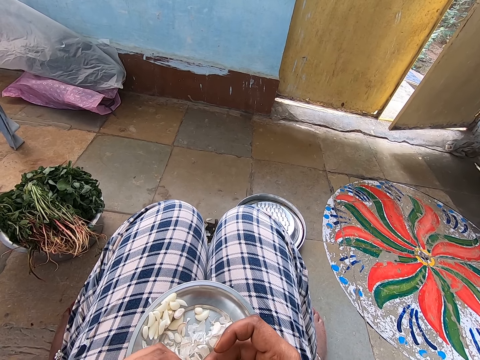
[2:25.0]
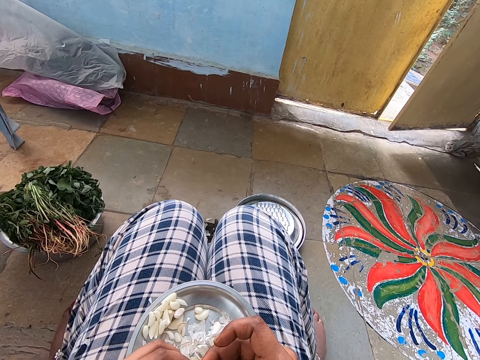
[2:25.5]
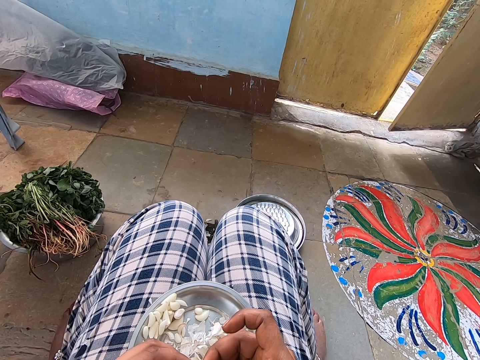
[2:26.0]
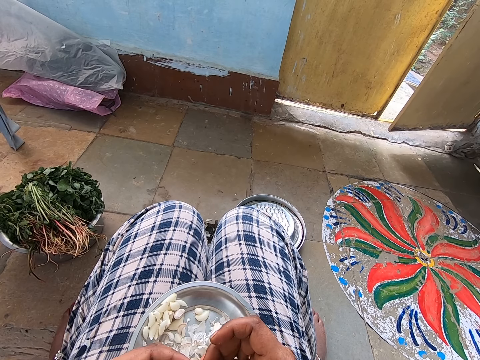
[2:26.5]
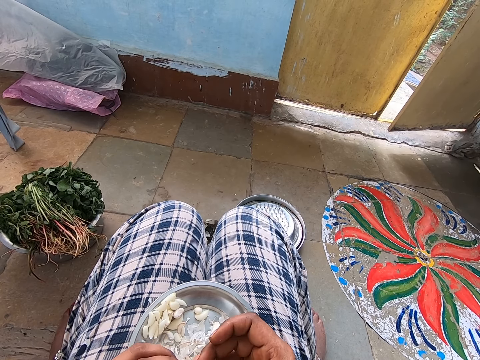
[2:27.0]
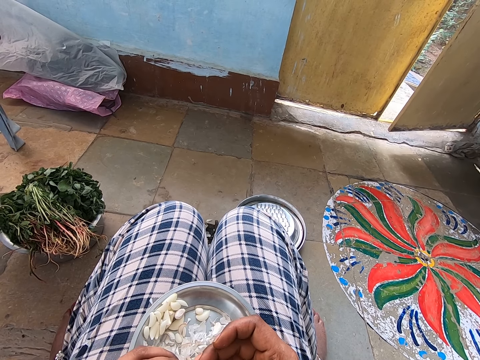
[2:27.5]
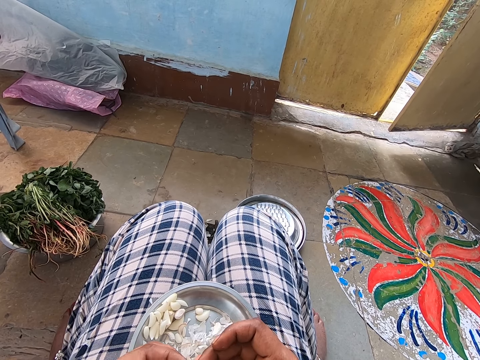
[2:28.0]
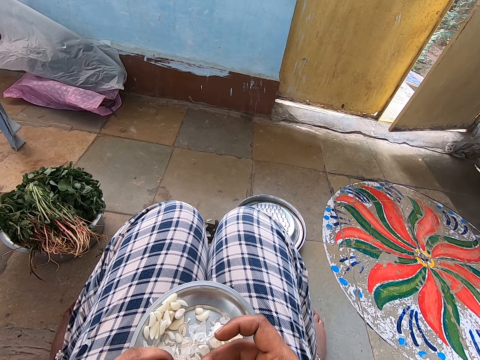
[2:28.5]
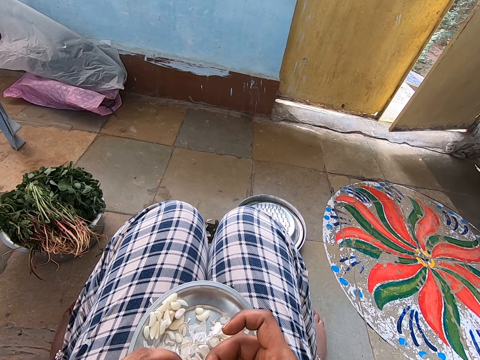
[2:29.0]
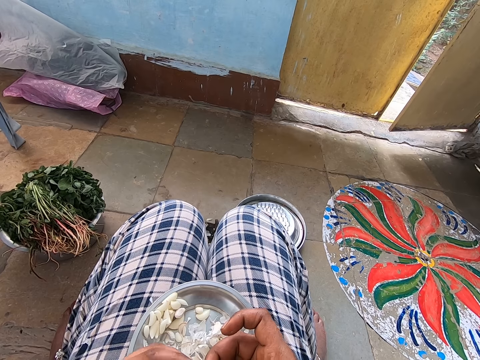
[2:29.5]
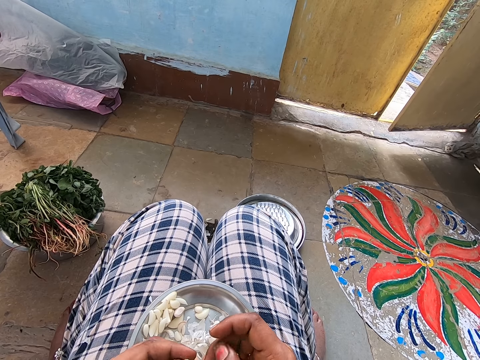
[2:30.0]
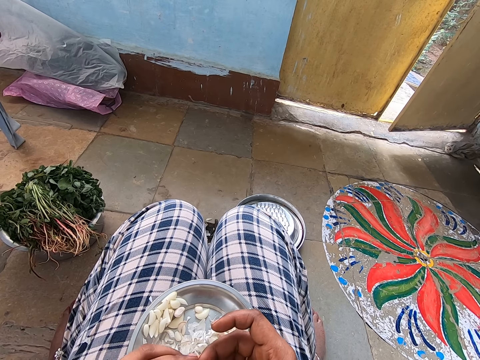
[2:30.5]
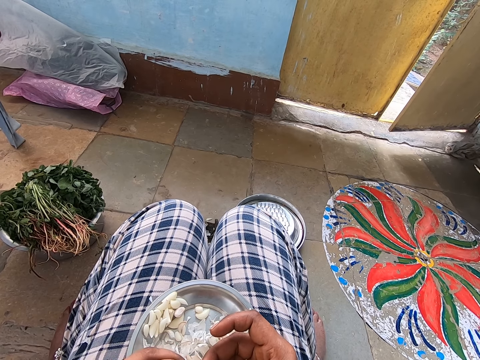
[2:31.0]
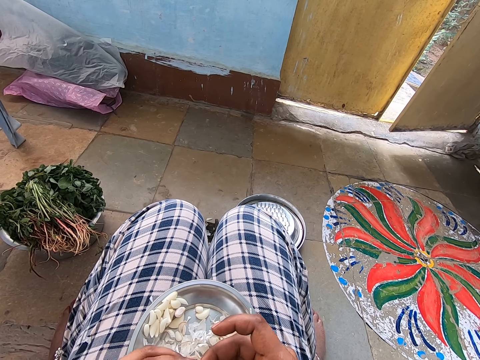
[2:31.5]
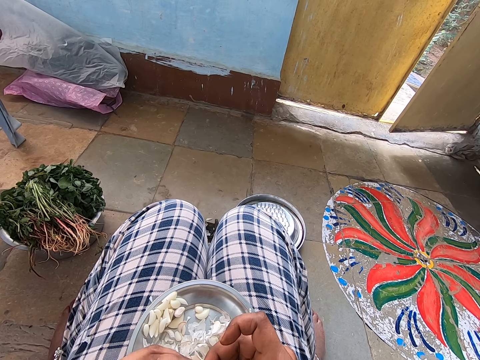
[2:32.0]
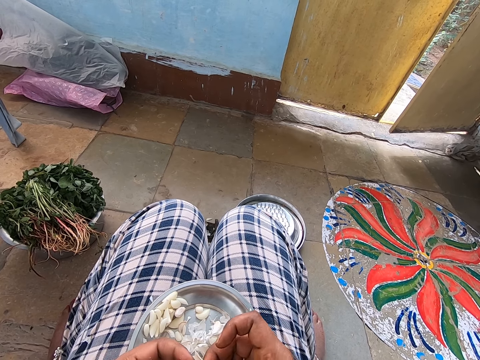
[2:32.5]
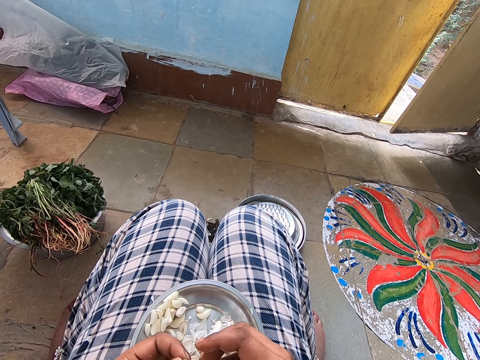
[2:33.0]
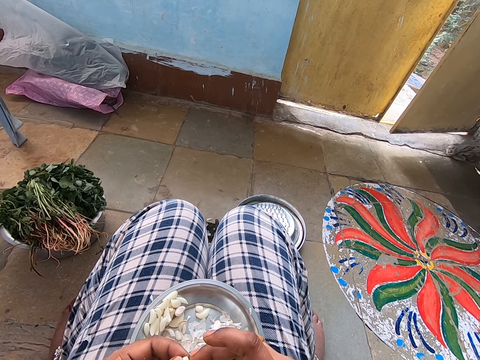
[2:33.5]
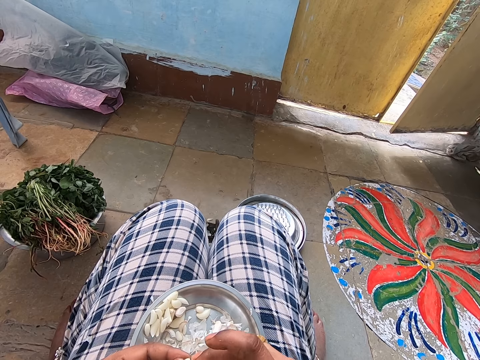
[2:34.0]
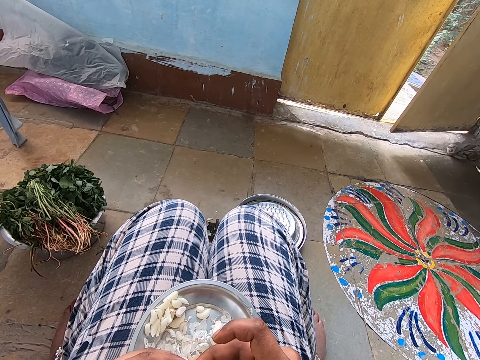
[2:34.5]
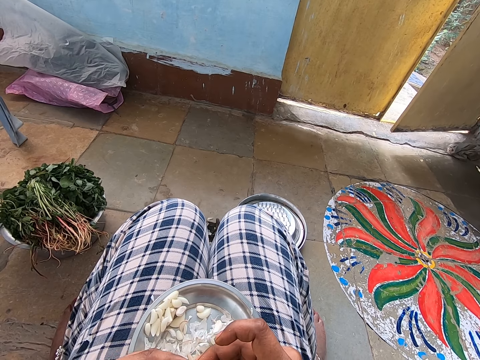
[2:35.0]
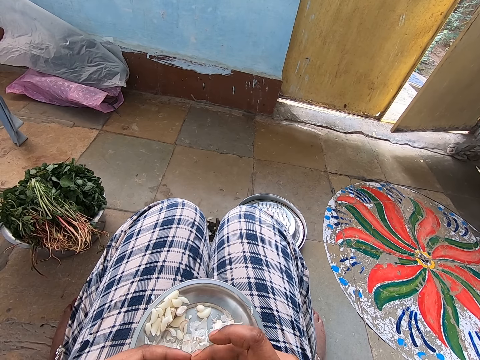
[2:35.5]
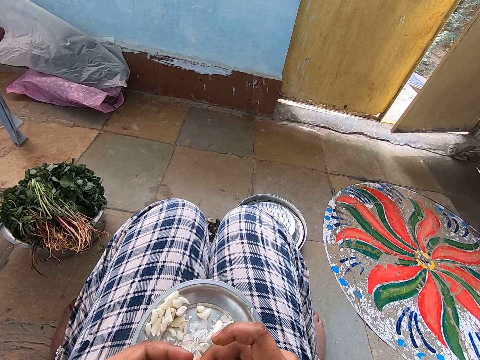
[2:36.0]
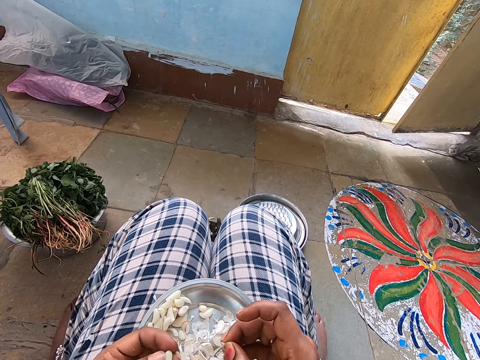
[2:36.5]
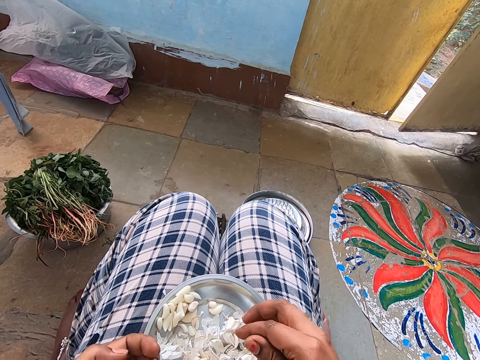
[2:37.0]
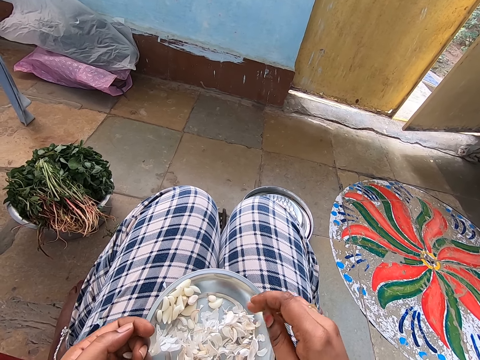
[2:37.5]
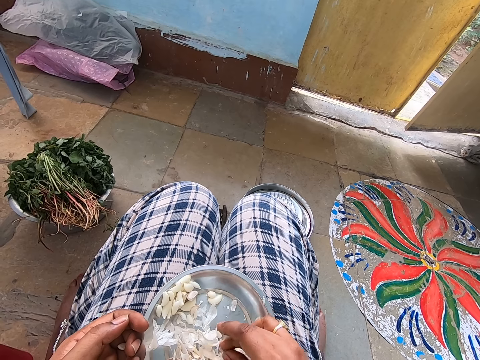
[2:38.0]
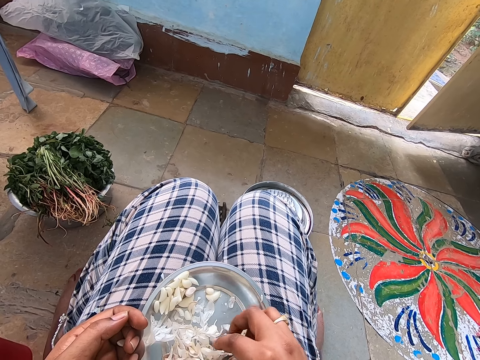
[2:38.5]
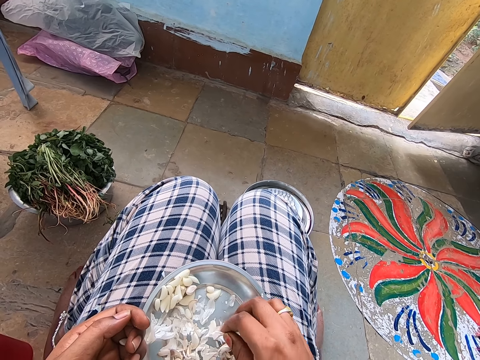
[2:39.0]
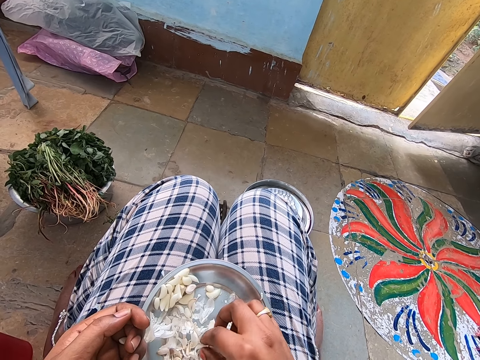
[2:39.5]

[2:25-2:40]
The camera wearer places garlic on the plate. They pick garlic.

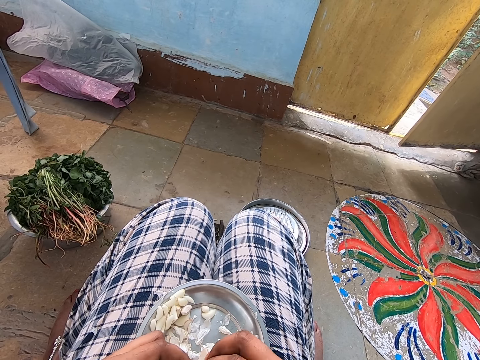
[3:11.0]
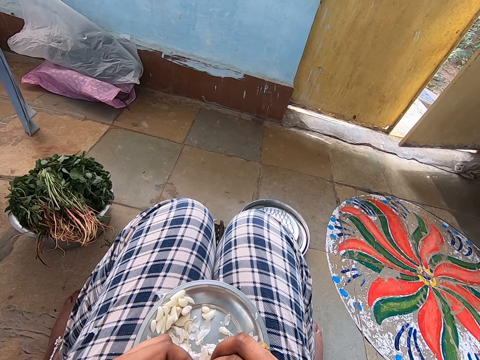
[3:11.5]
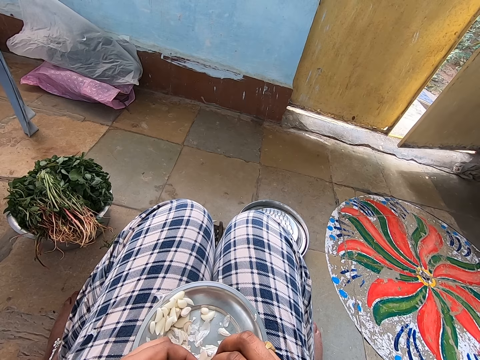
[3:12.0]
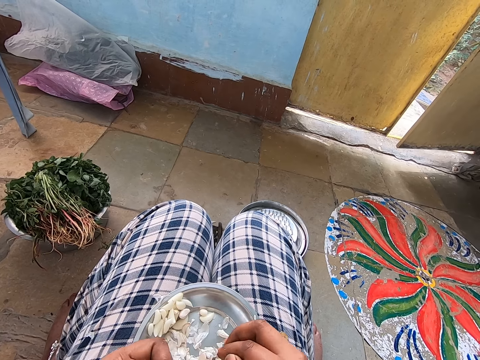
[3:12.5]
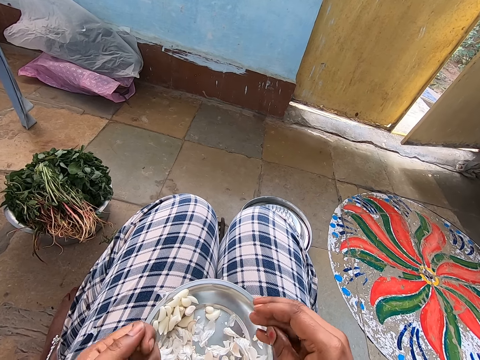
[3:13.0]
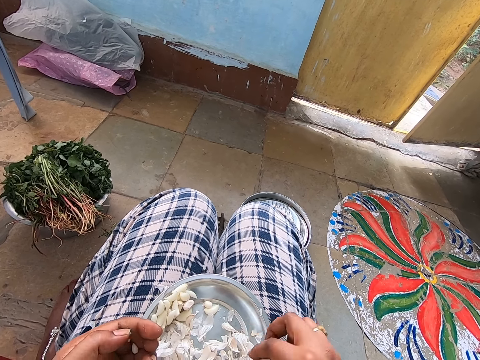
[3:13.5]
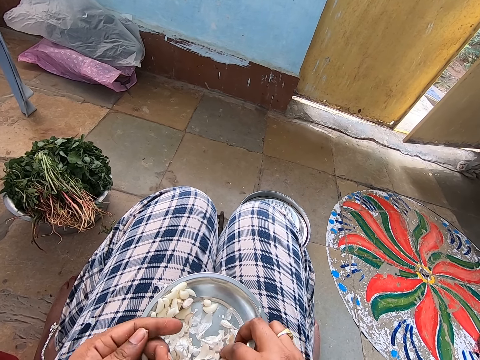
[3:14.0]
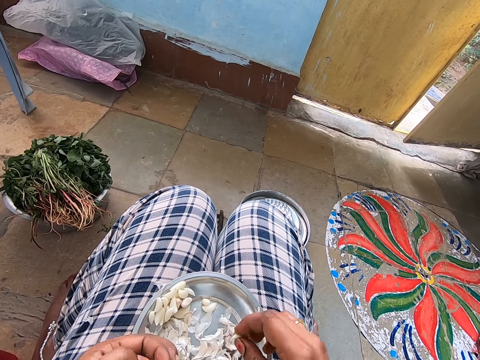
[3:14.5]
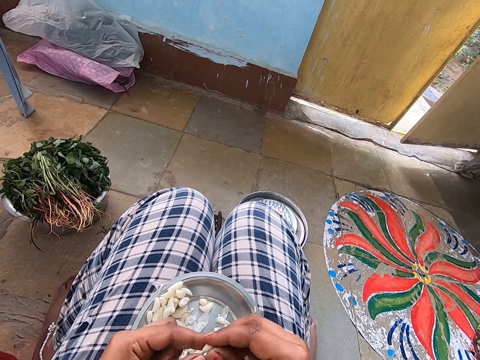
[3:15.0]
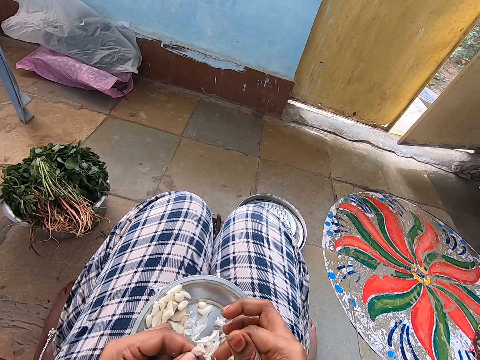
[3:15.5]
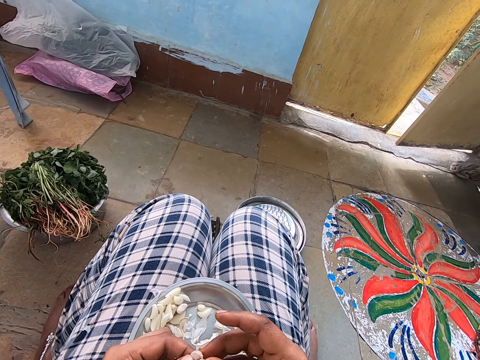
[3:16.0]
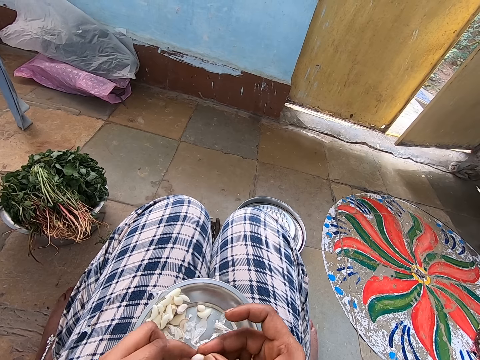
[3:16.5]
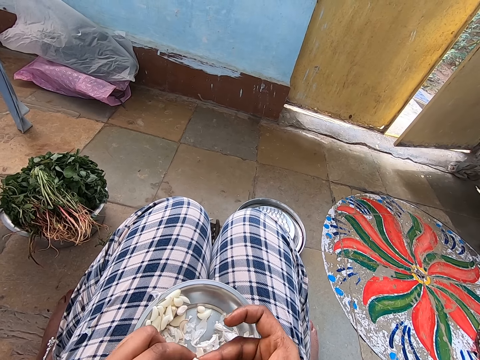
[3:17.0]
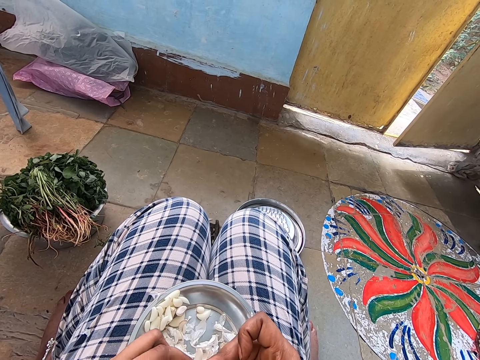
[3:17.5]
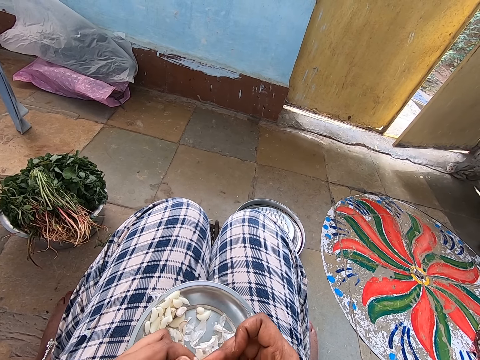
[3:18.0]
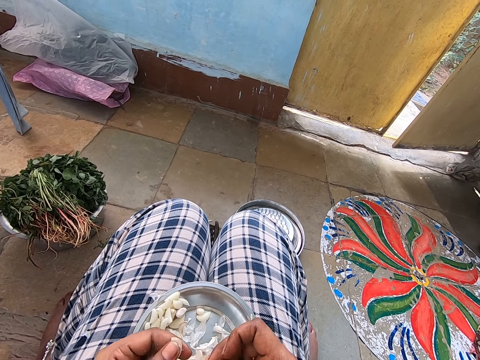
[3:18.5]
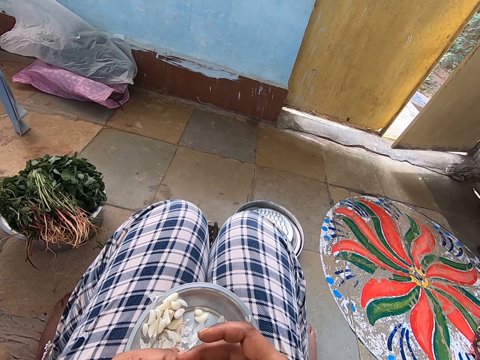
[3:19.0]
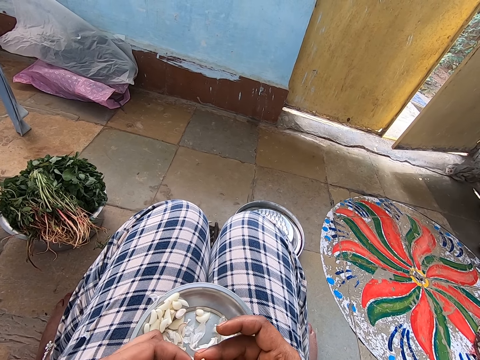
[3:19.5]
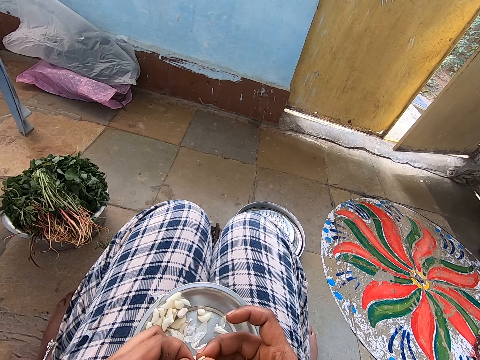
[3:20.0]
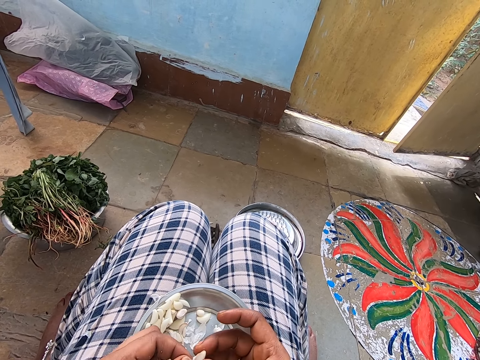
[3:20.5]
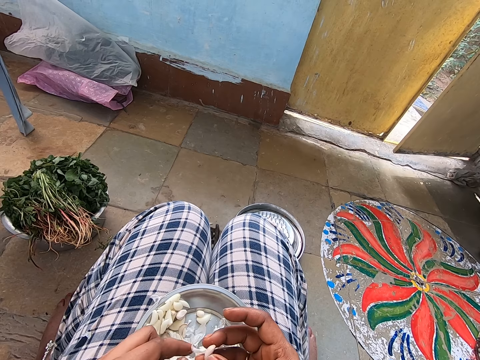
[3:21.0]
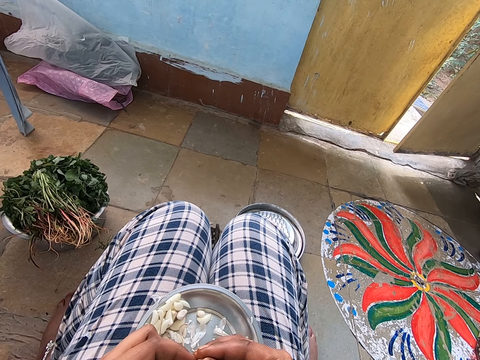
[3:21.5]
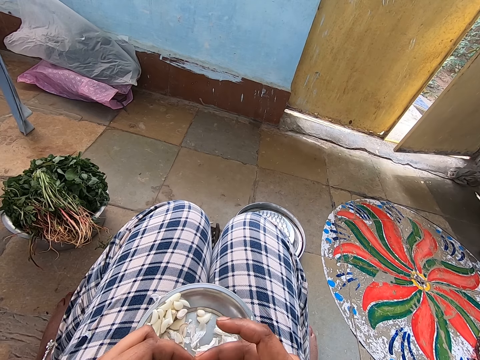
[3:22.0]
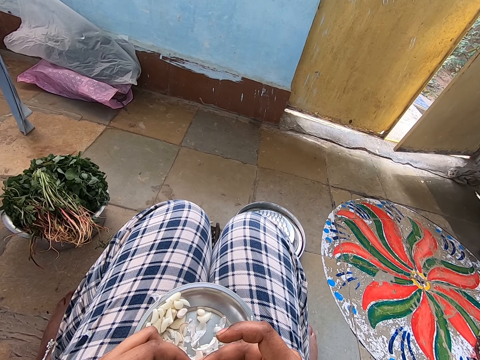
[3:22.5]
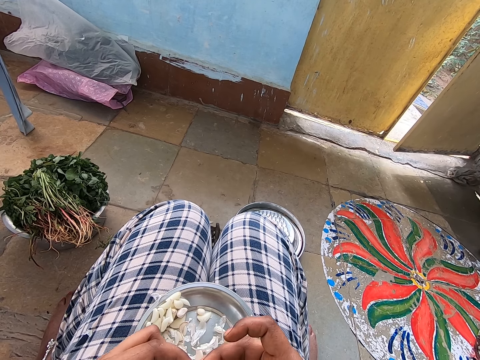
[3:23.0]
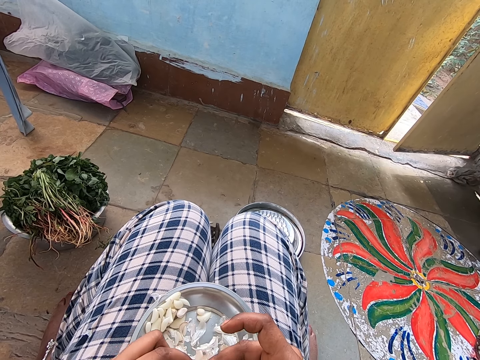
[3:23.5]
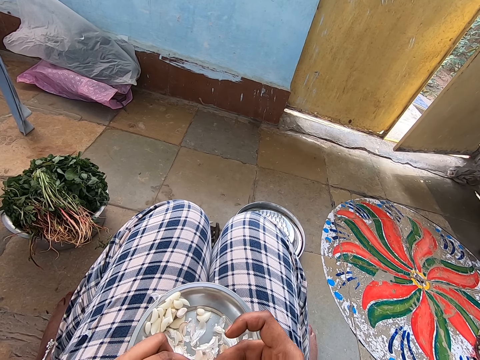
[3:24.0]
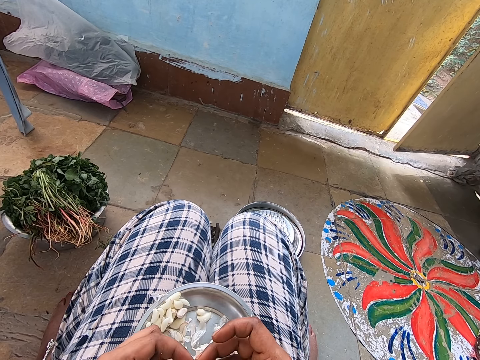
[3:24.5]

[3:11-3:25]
The camera wearer places garlic on the plate. They pick garlic. They peel the garlic.
